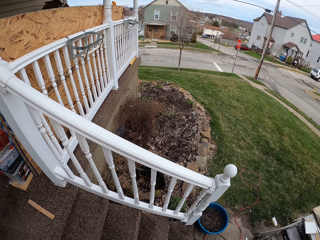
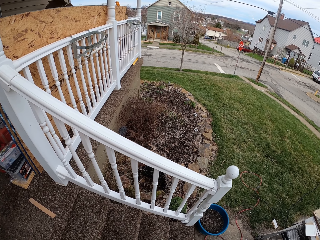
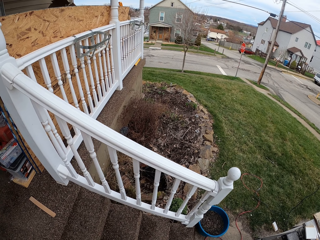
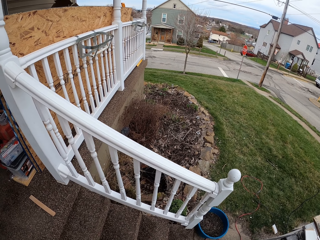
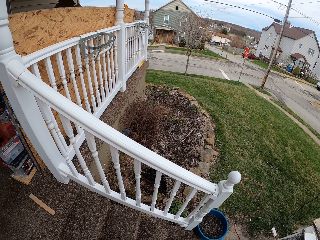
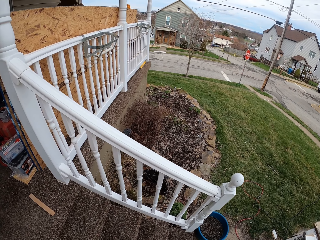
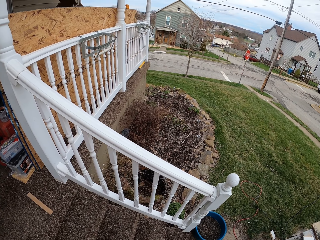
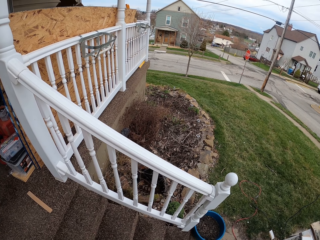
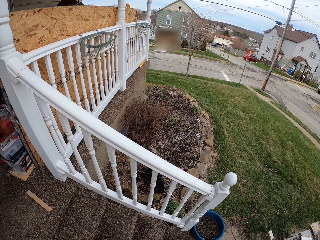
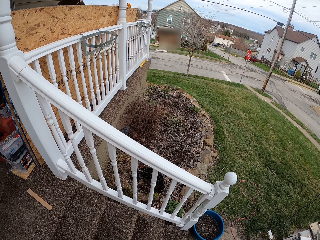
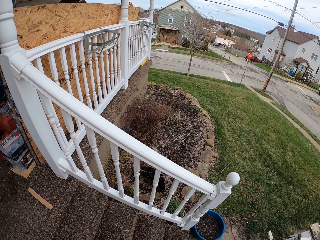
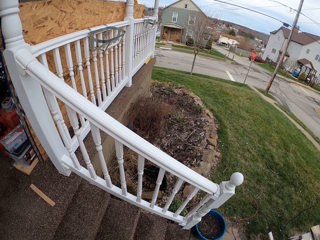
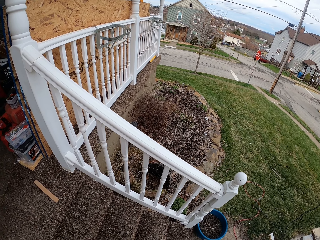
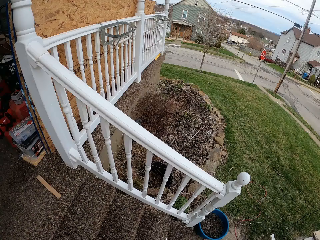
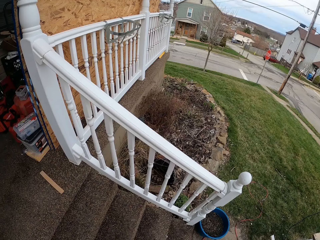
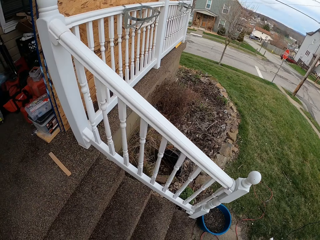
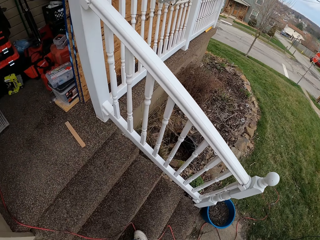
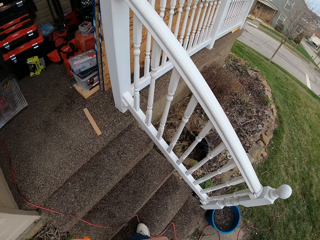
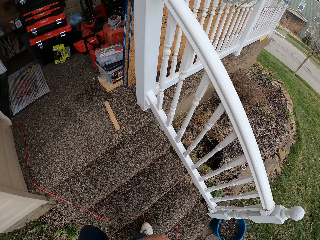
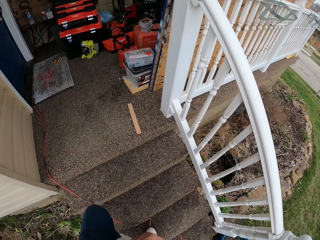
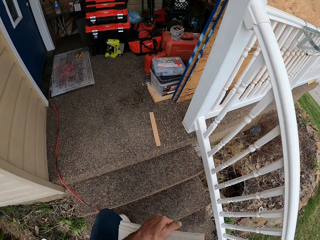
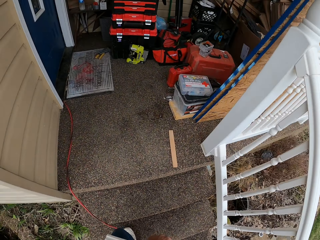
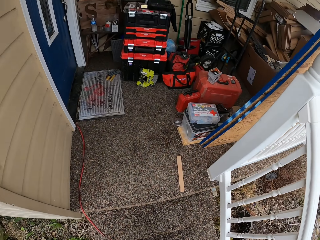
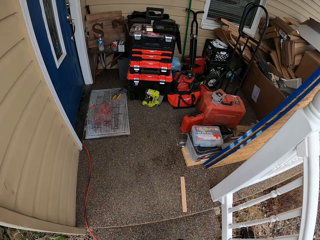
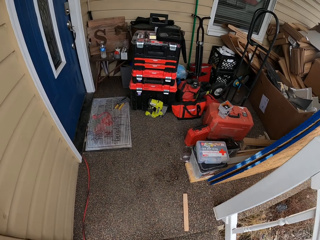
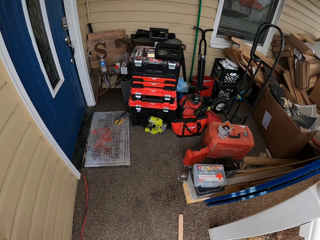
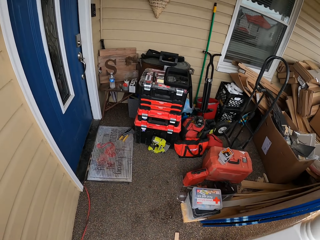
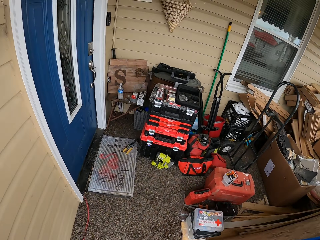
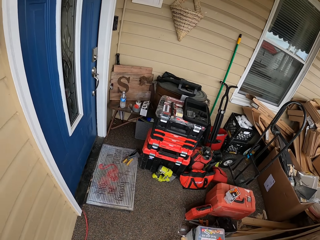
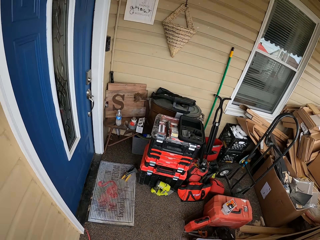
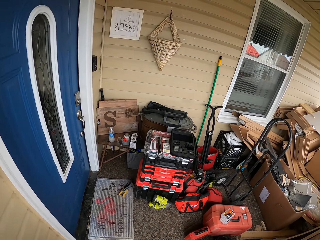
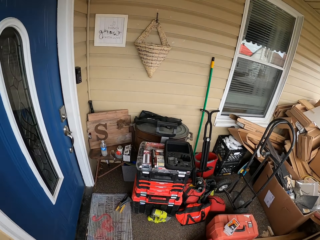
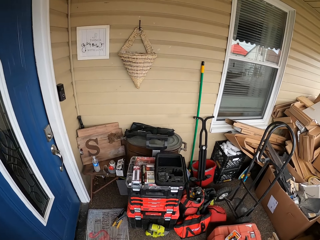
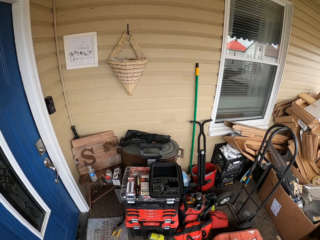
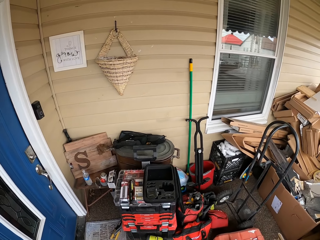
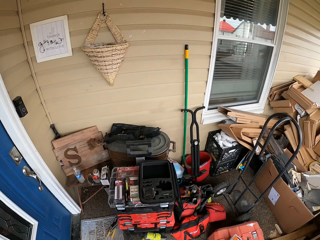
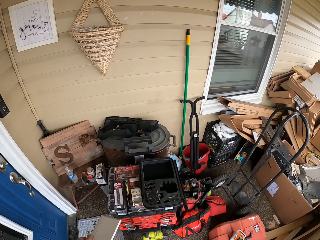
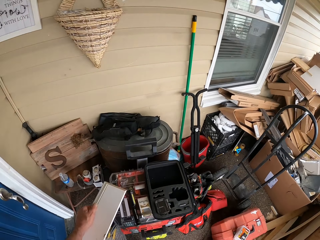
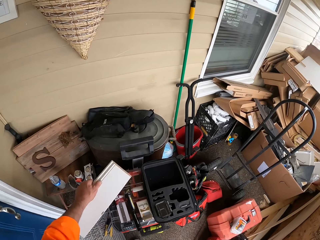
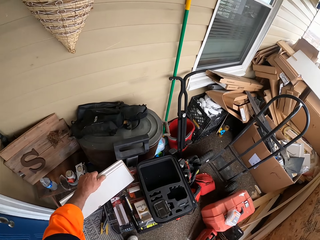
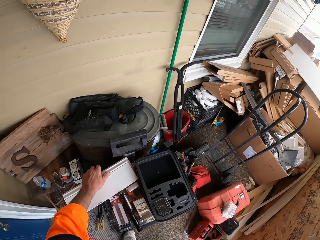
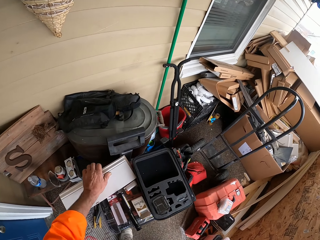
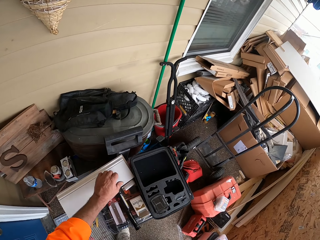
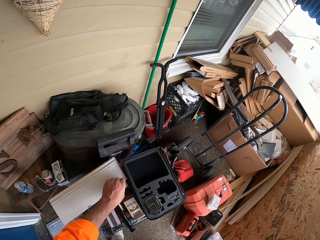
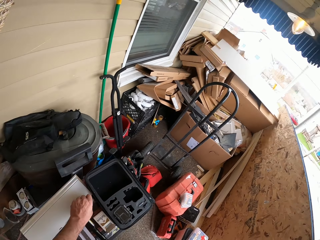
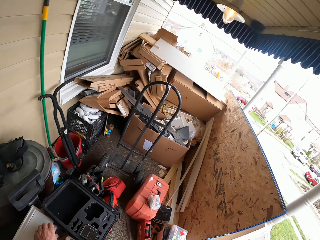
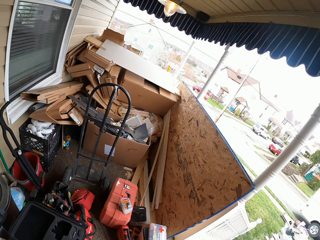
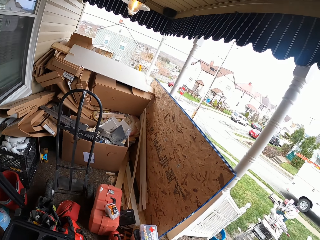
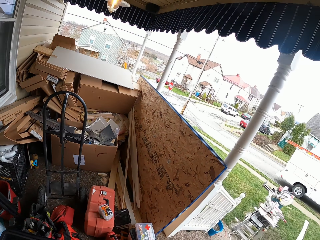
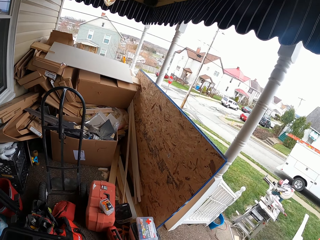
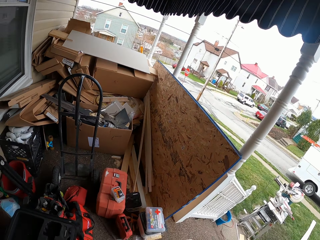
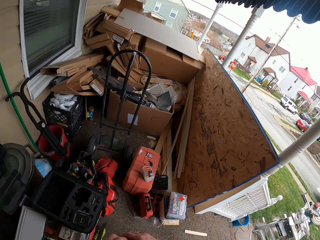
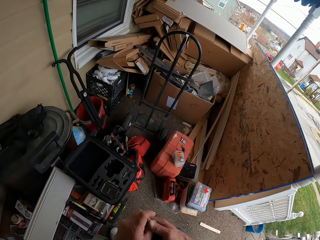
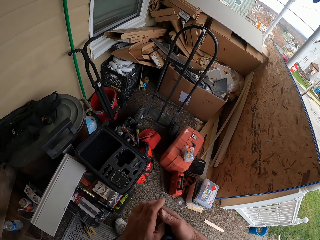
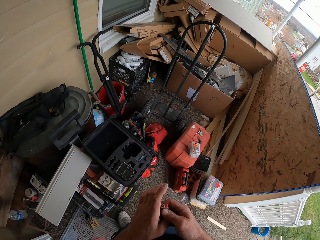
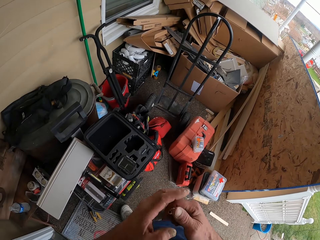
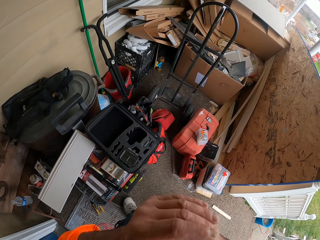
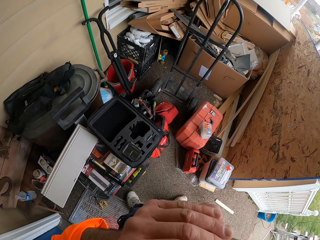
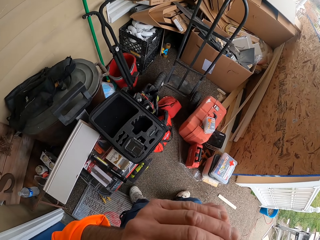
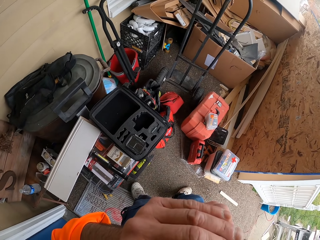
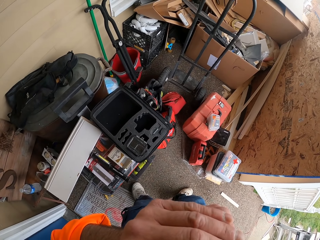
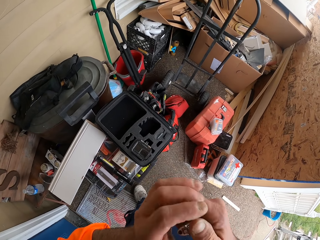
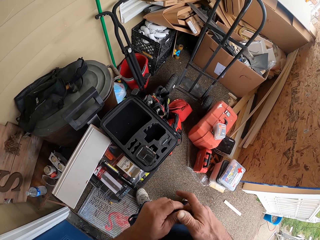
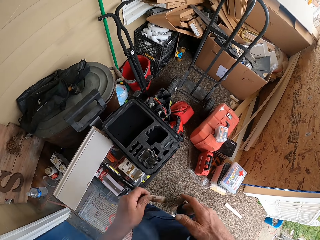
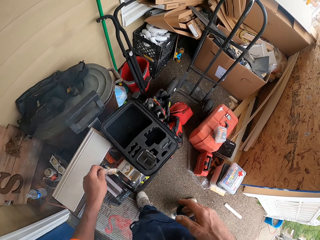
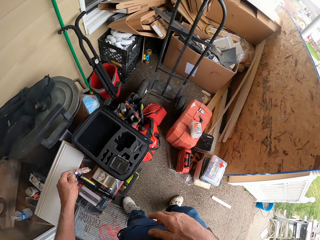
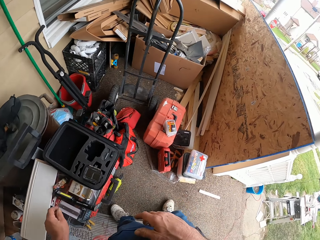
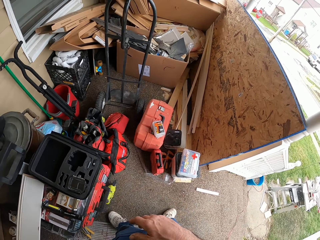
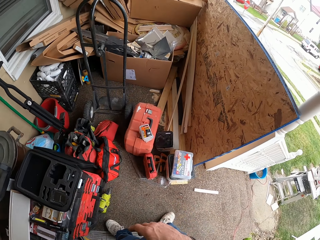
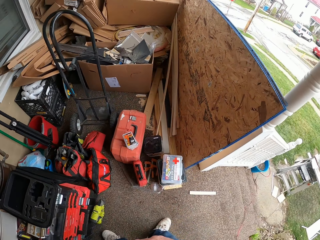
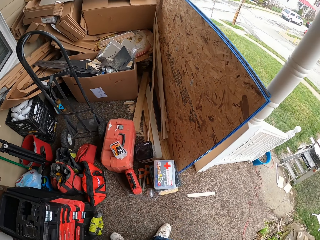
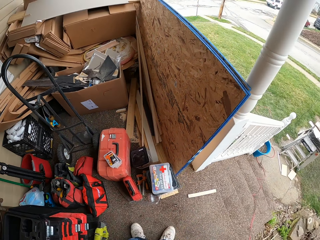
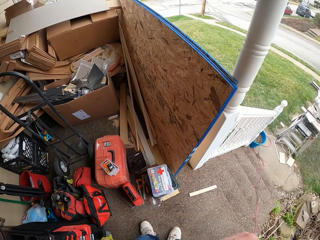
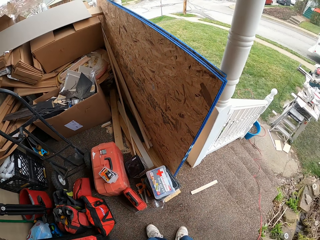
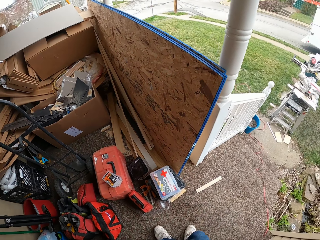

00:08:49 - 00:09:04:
The camera wearer walks to the house balcony. He drops the plywood sheet on a desk. He picks up the lighter. He lifts the cigarette towards his mouth. He lights the cigarette in his mouth with the cigarette lighter. He drops the lighter back on the desk.

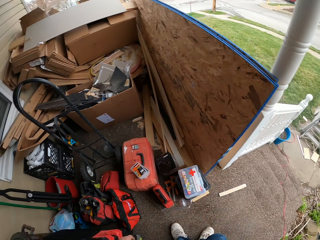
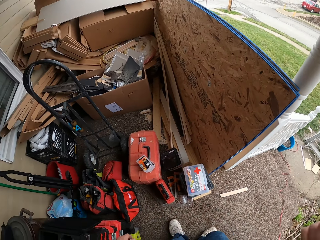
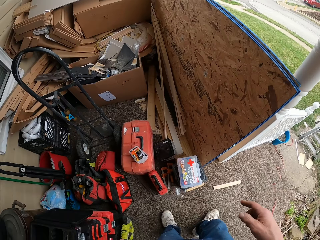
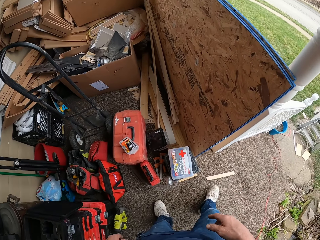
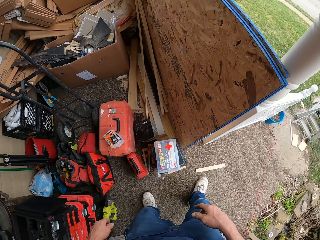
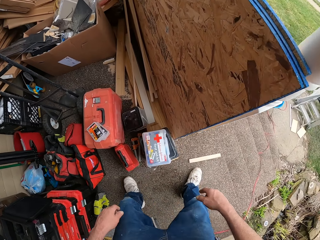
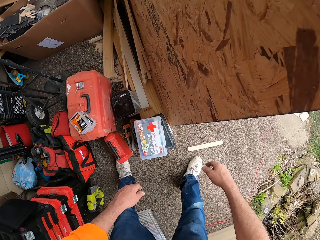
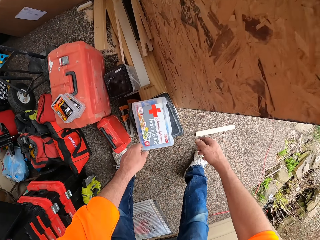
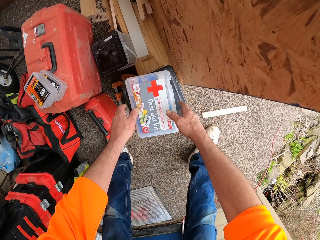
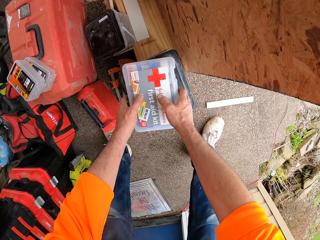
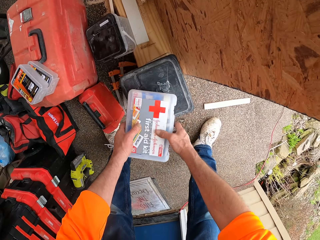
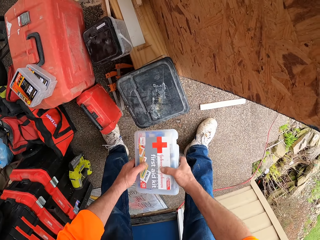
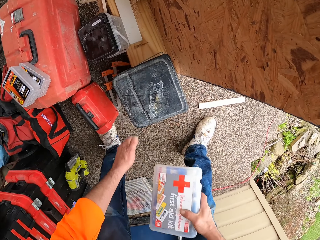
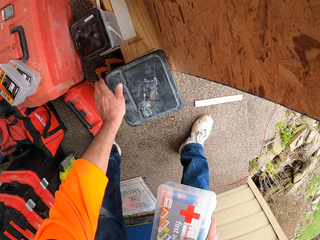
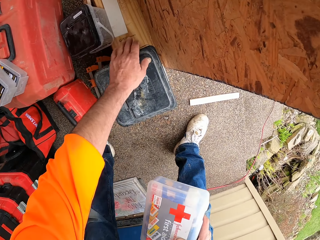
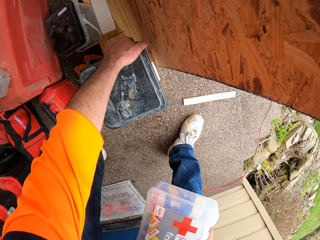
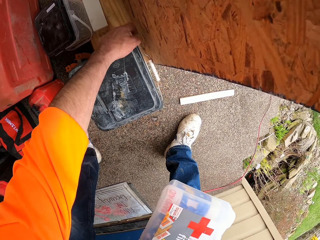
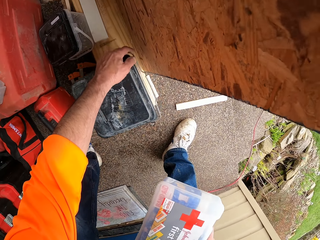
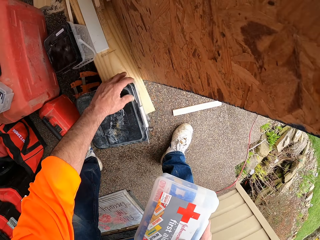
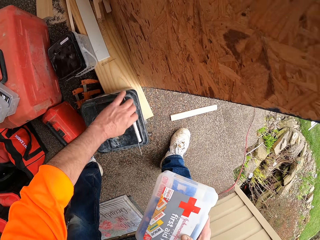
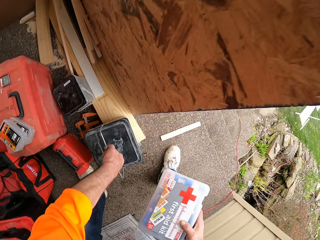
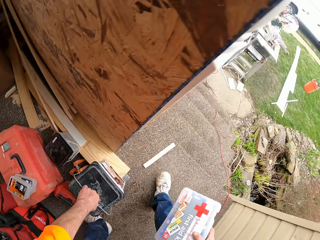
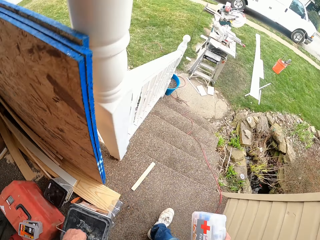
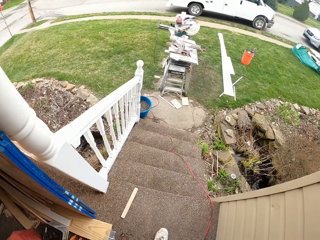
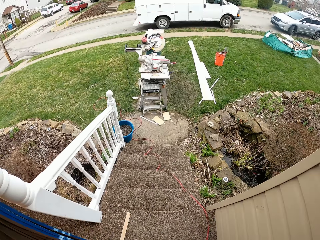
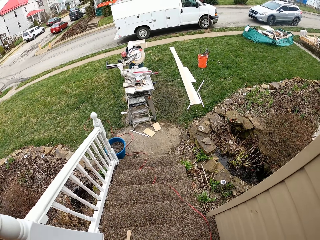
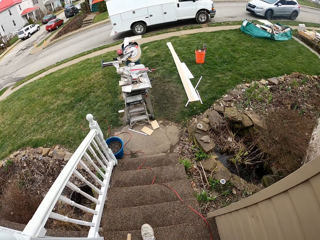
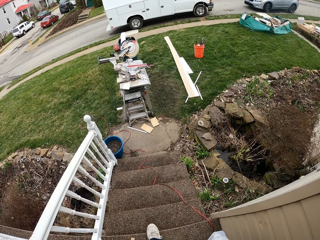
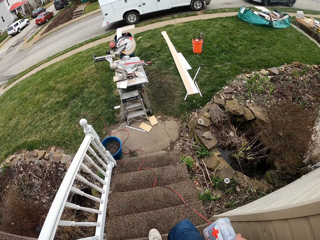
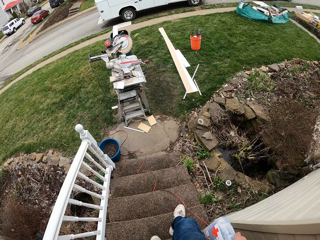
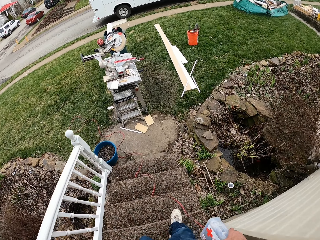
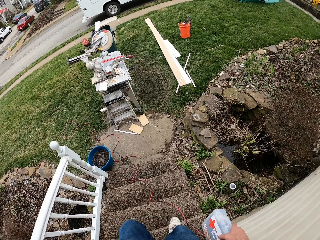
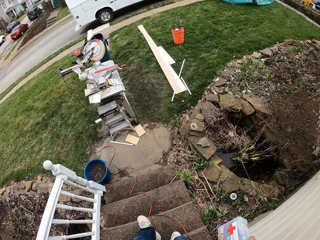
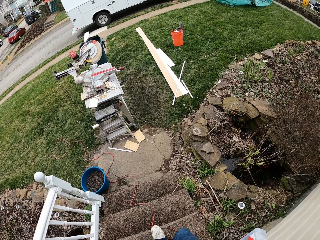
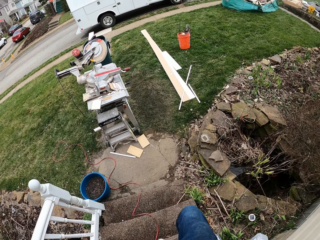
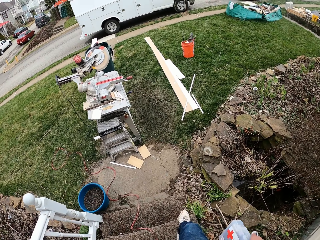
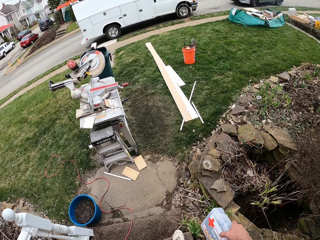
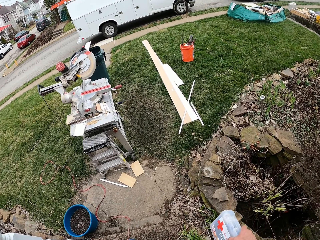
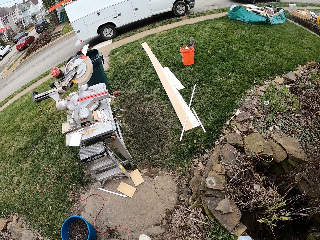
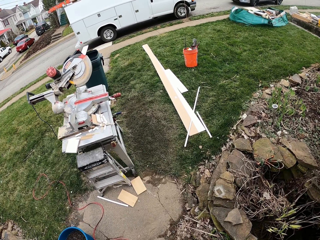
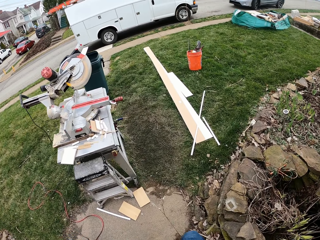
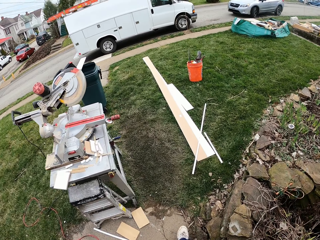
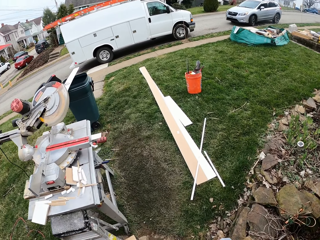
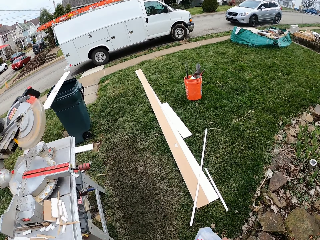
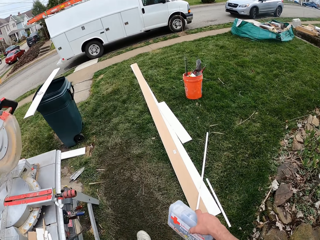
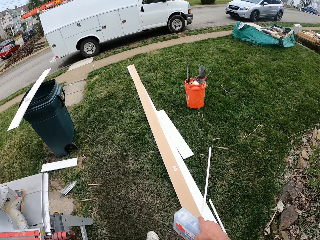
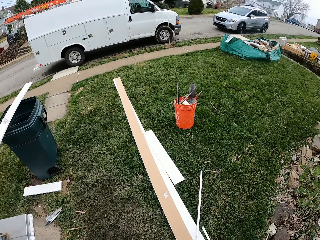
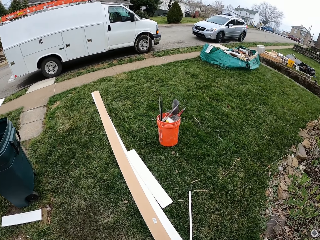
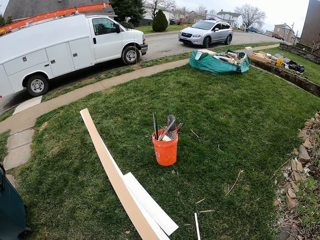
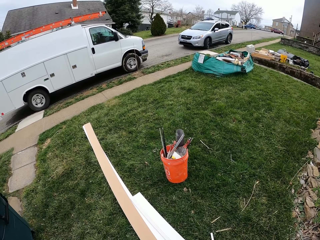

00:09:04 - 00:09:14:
The camera wearer squats down from his standing position. He carries a first aid box. He removes the first aid box from a bucket. He carries the bucket. He picks up the square plastic bucket. He walks to a white van.
